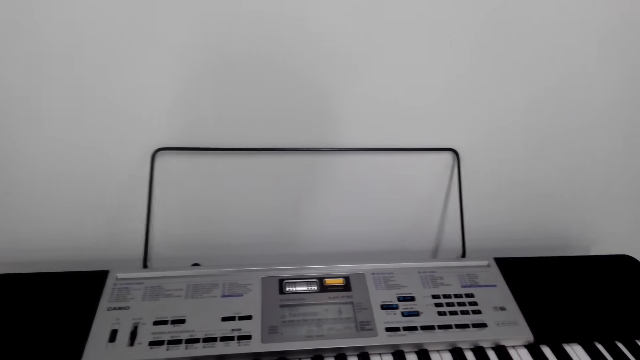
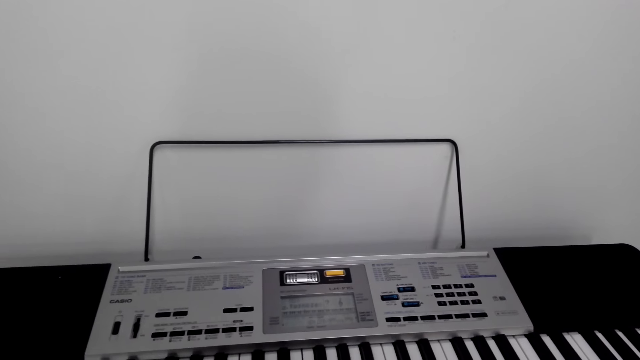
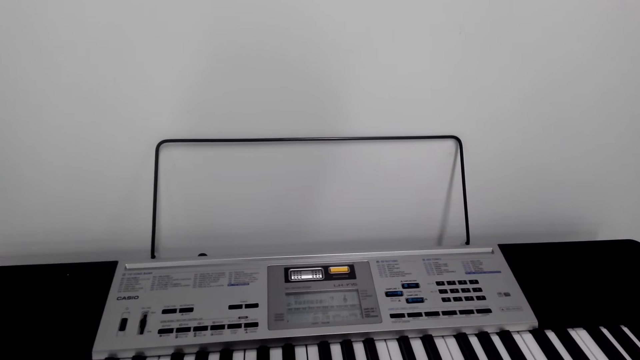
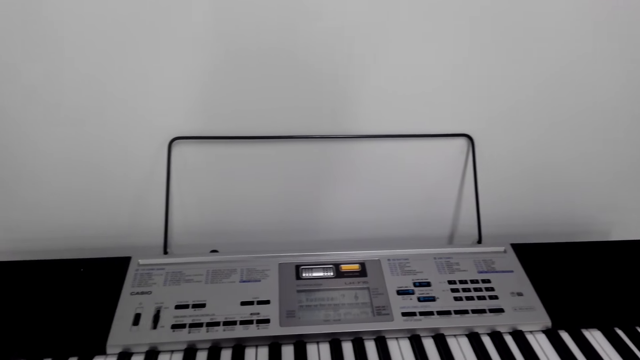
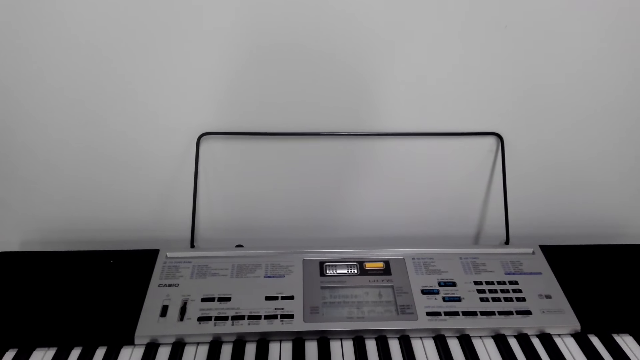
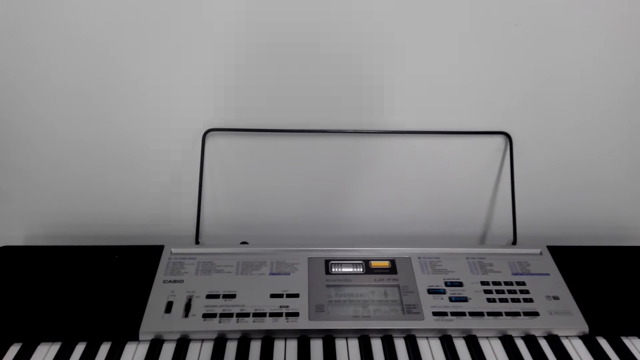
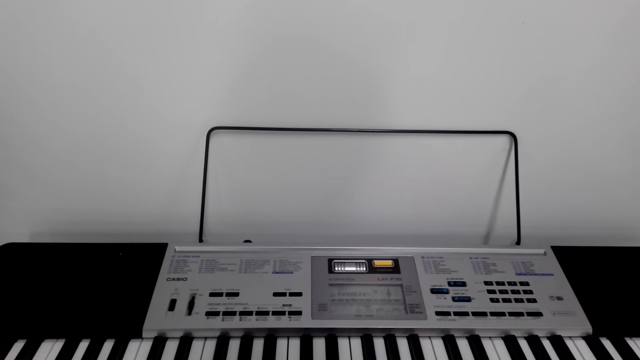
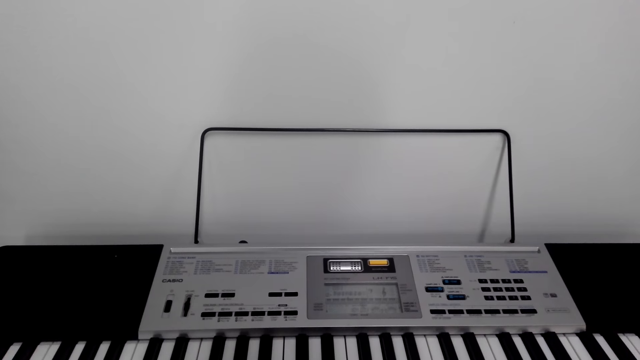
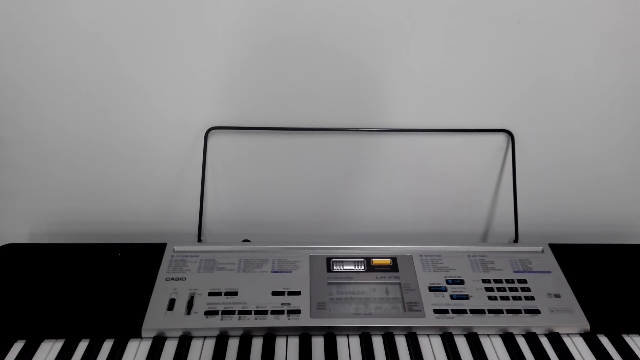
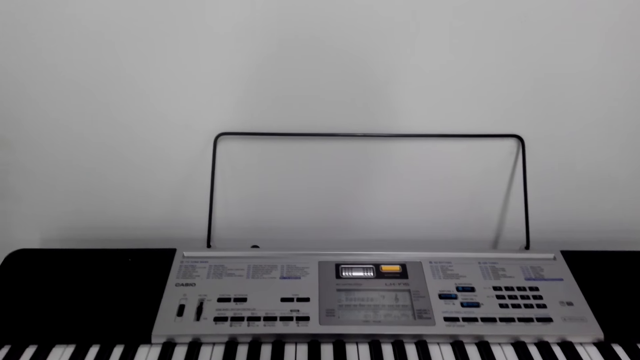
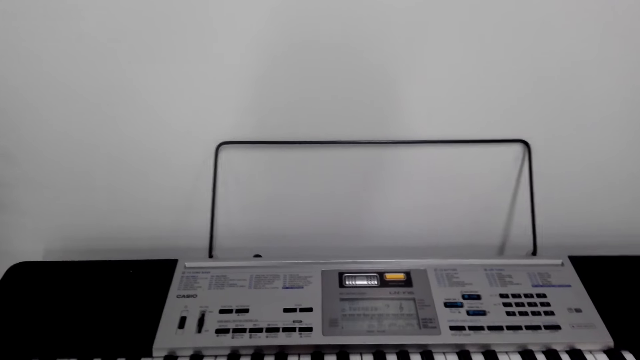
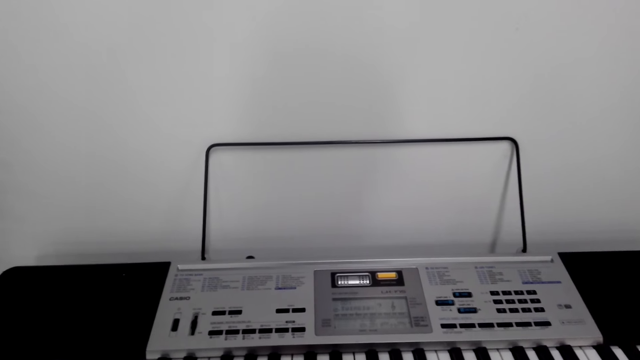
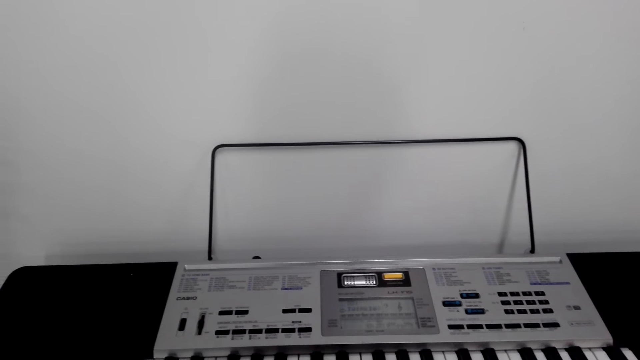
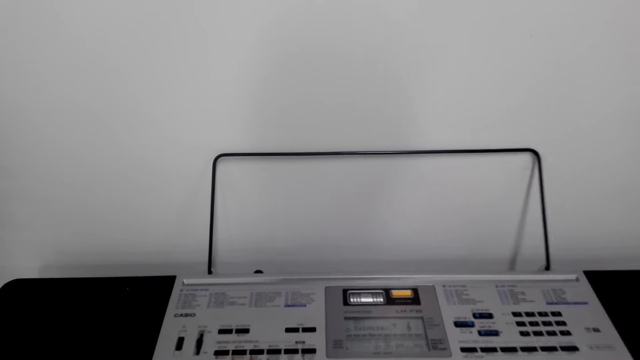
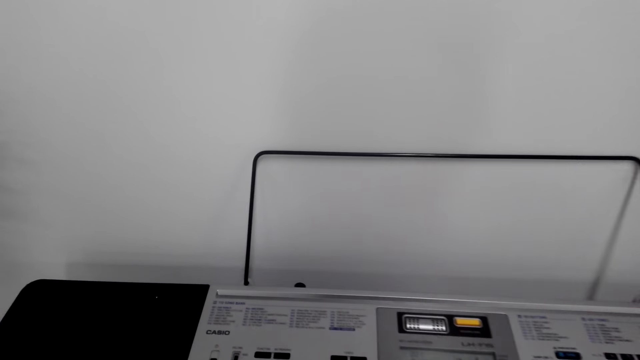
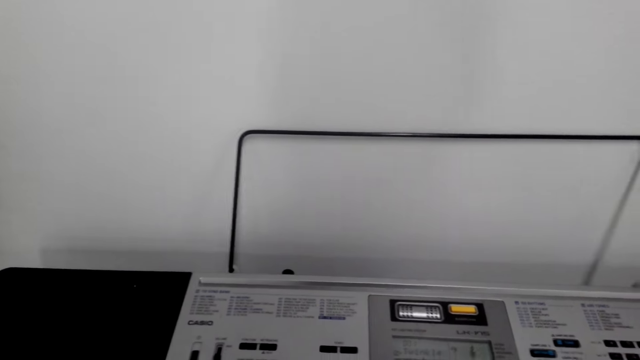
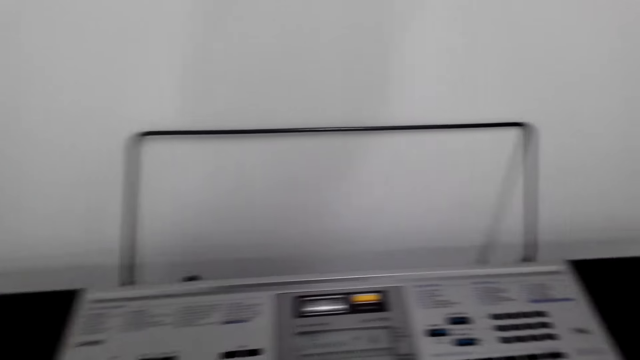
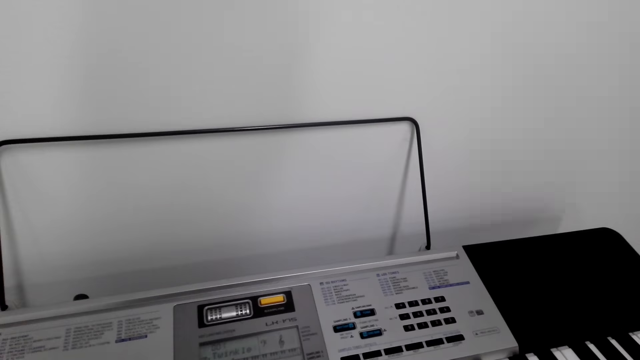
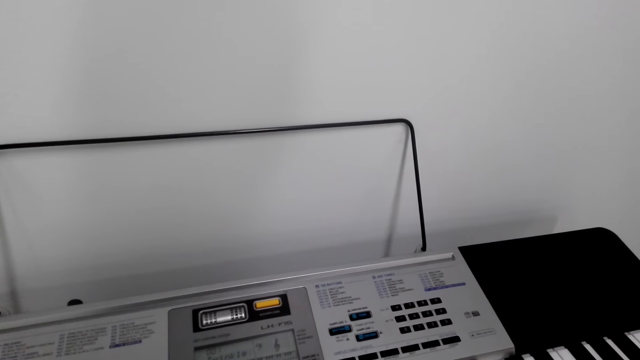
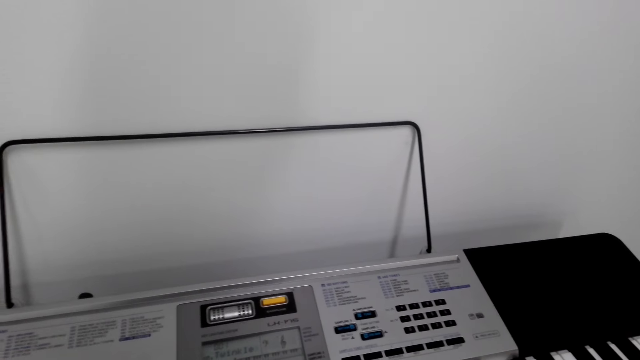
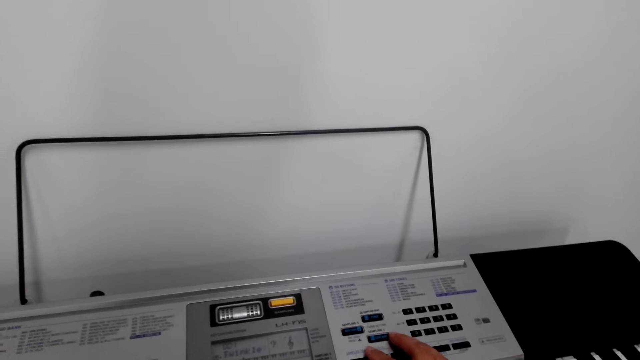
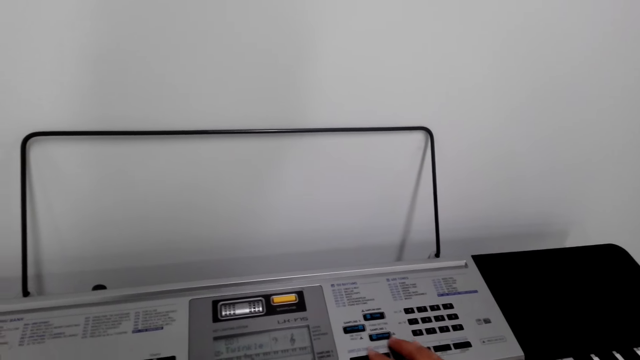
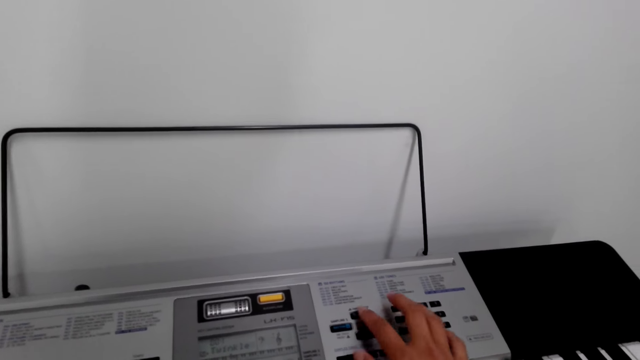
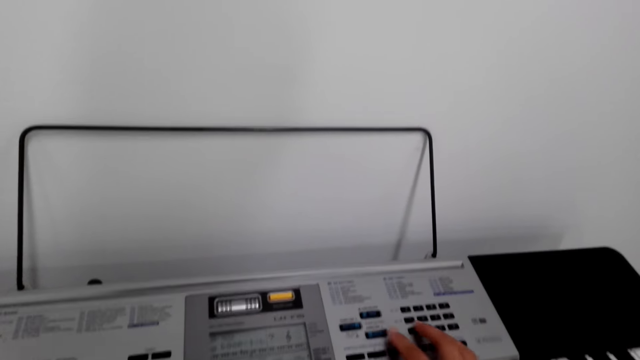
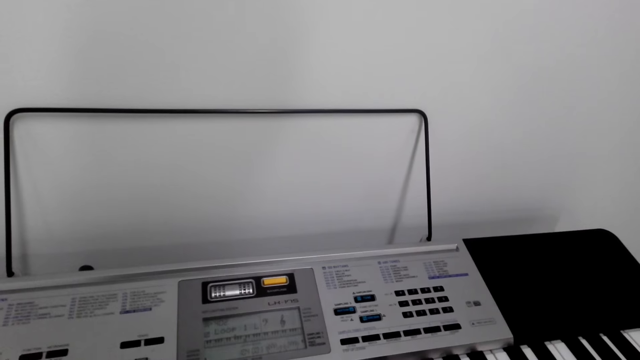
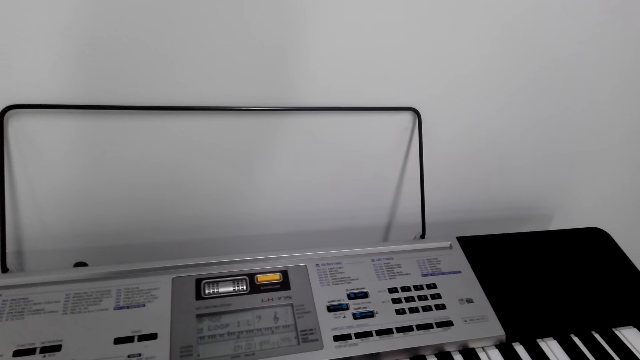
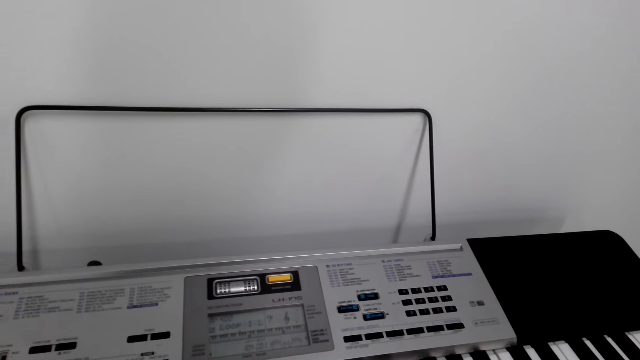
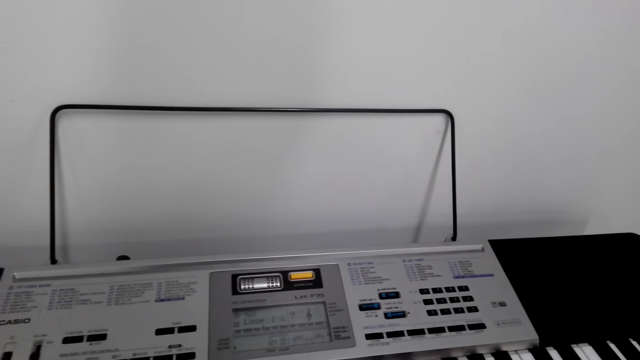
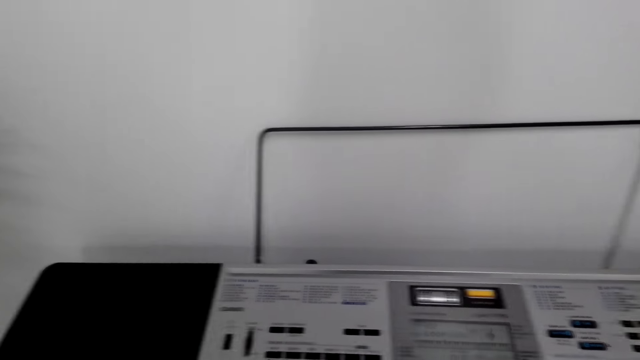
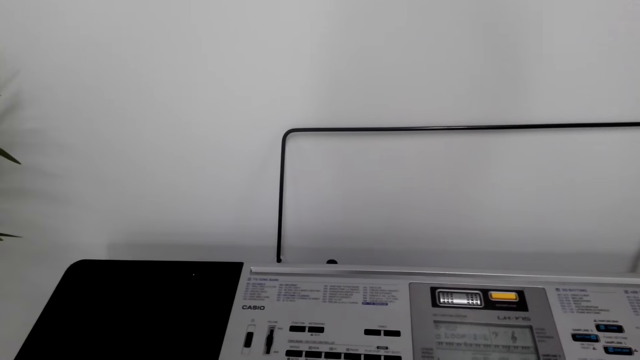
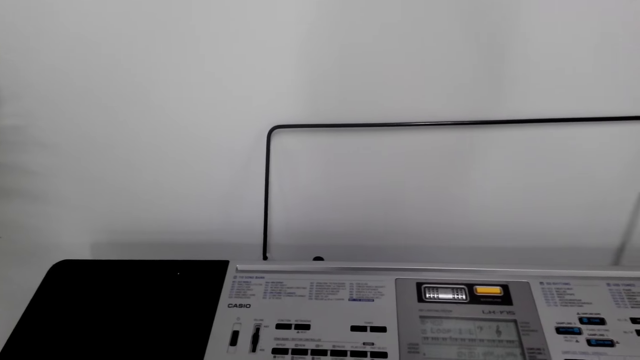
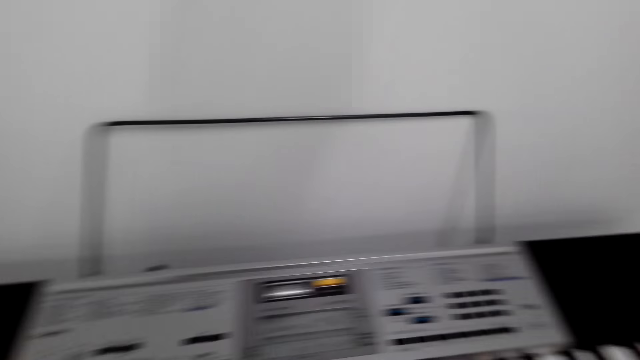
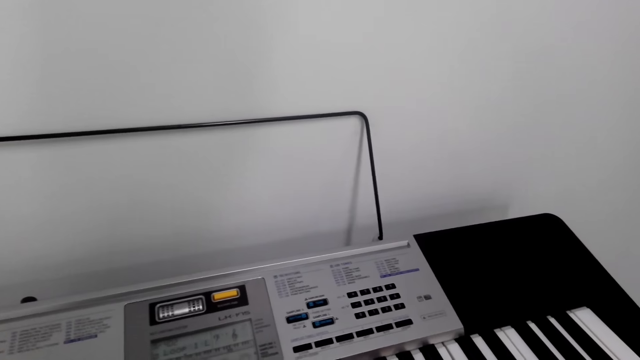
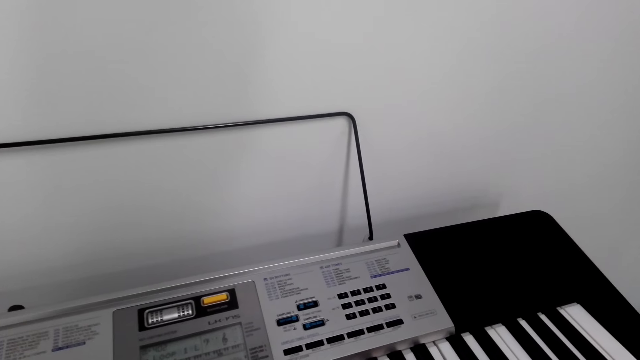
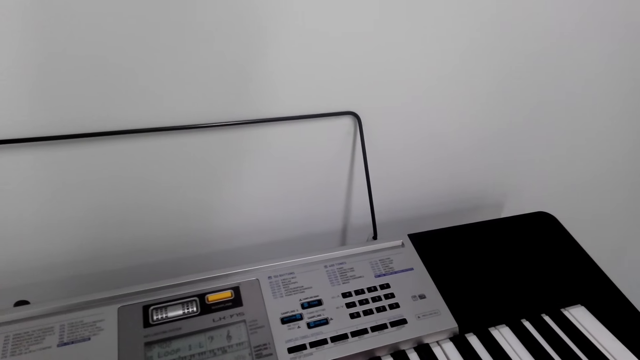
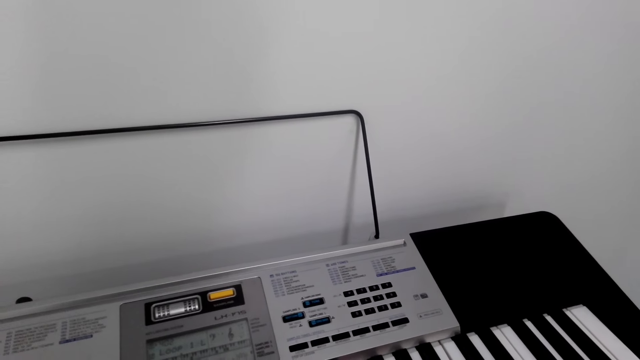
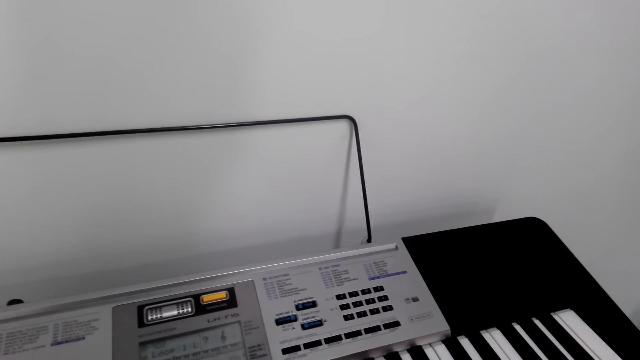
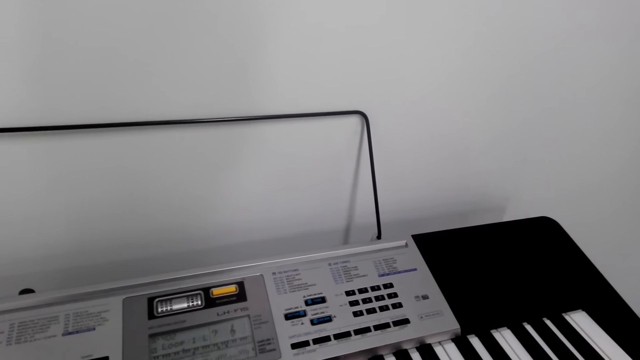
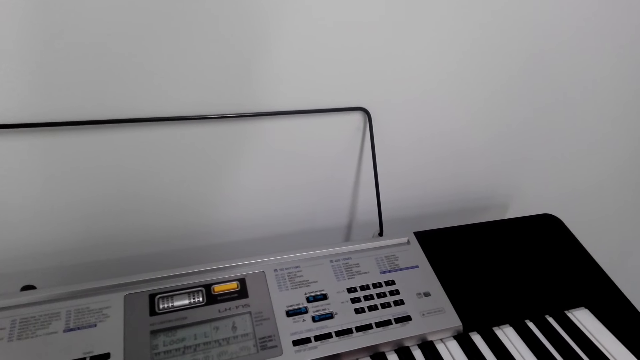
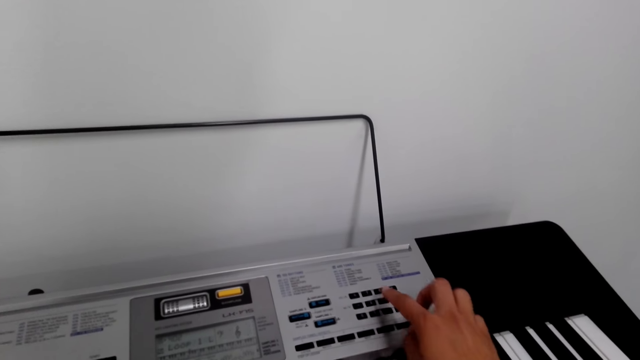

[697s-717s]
The camera wearer operates the keyboard. They look at the piano. They play the piano.
